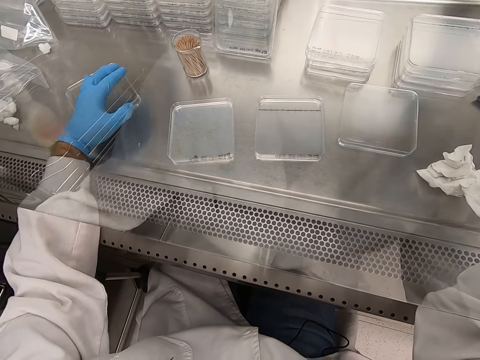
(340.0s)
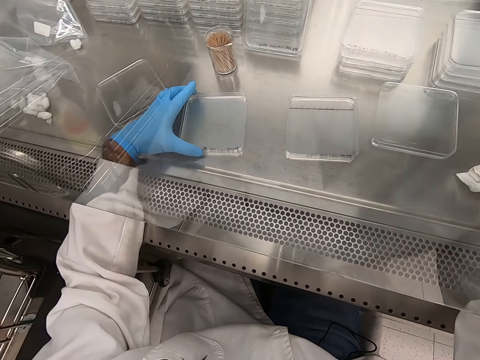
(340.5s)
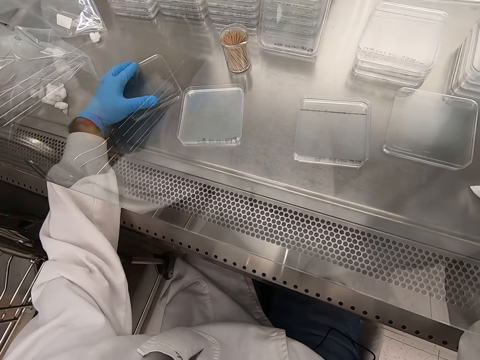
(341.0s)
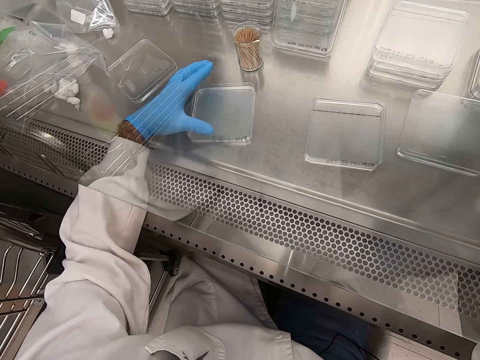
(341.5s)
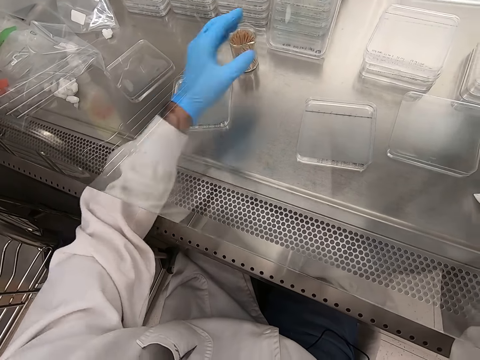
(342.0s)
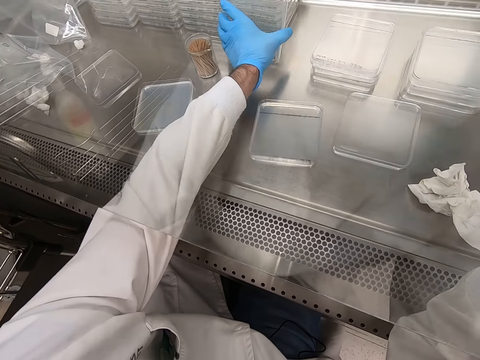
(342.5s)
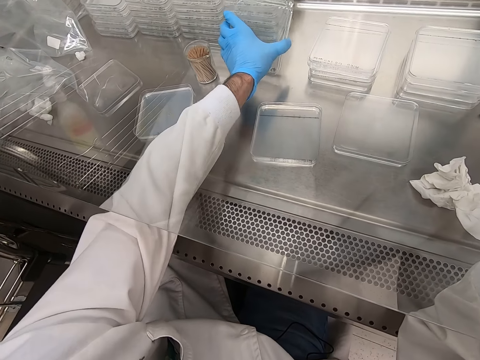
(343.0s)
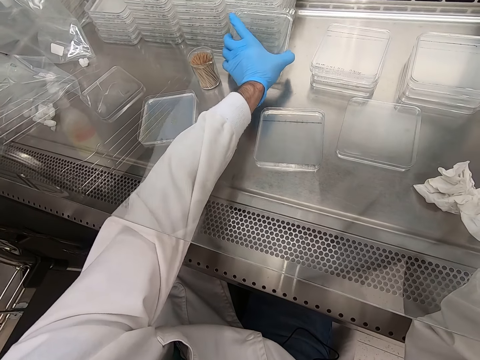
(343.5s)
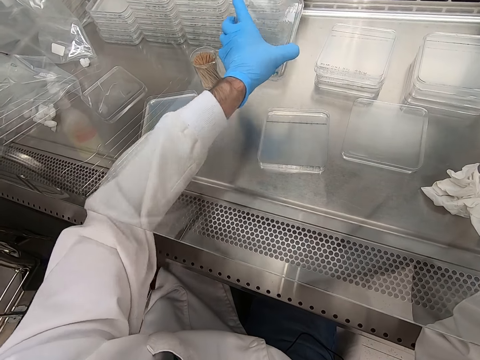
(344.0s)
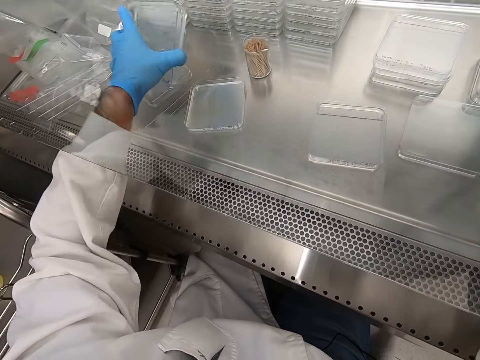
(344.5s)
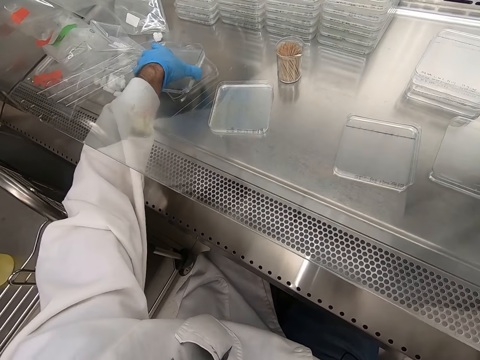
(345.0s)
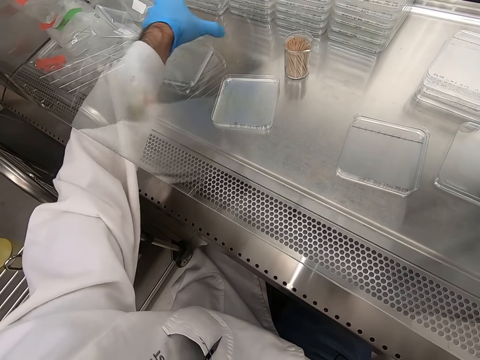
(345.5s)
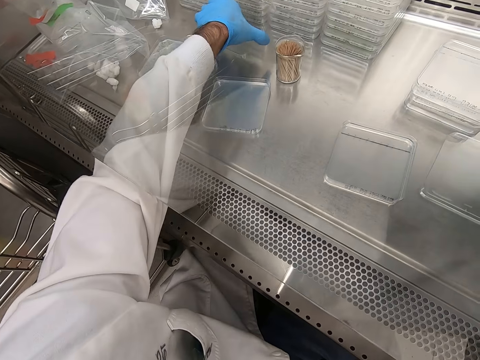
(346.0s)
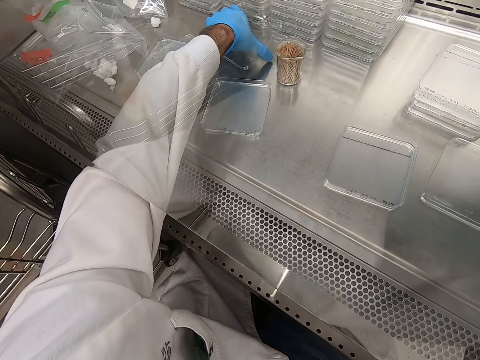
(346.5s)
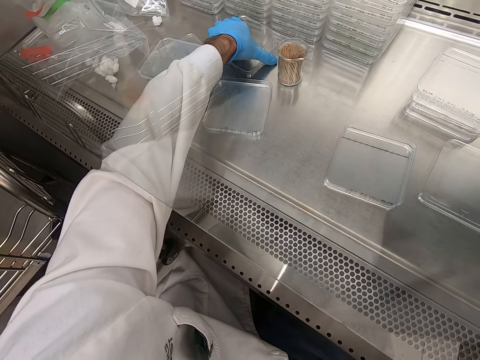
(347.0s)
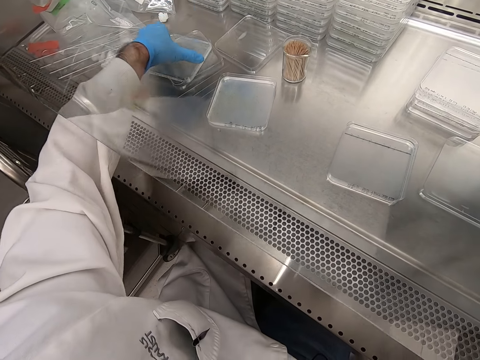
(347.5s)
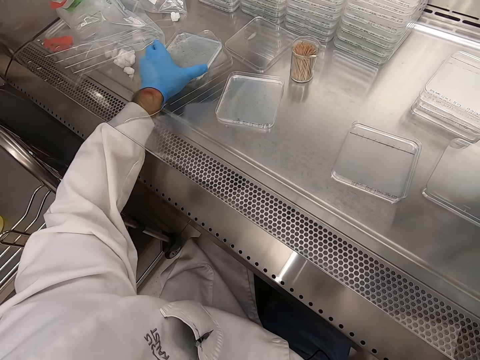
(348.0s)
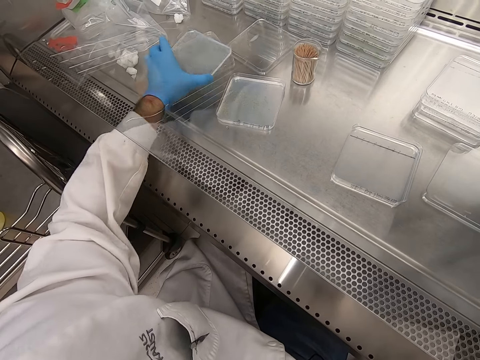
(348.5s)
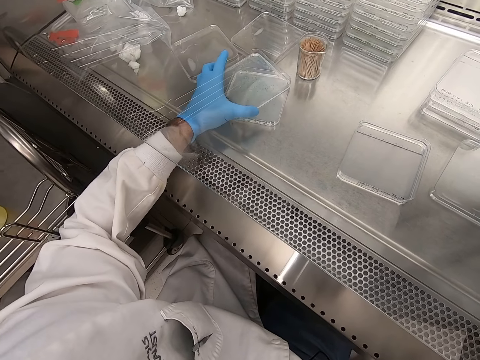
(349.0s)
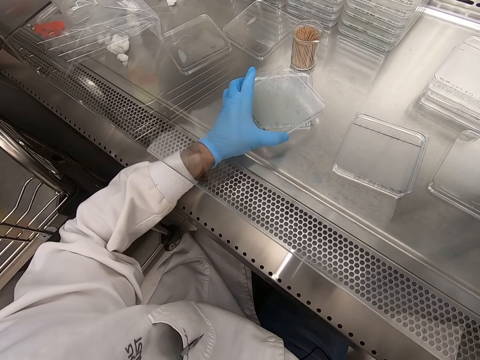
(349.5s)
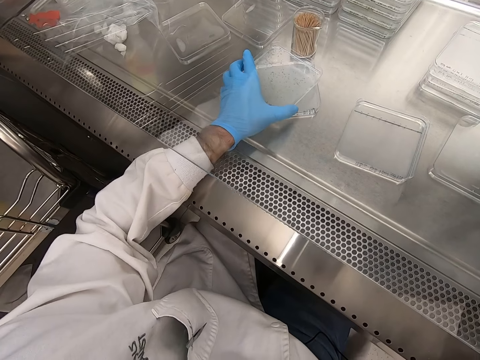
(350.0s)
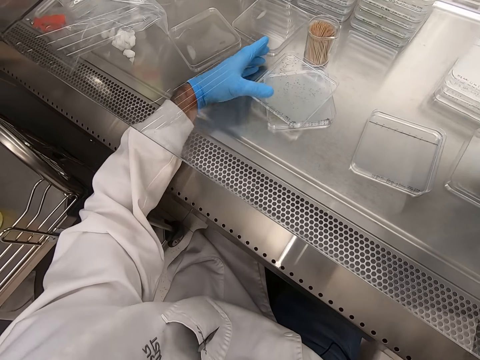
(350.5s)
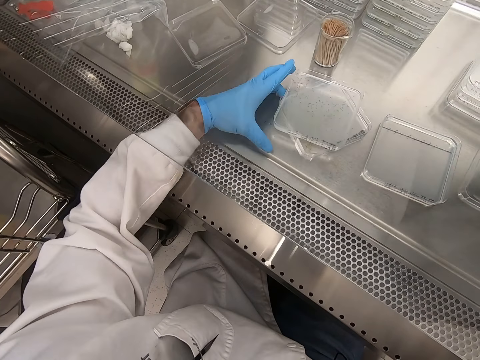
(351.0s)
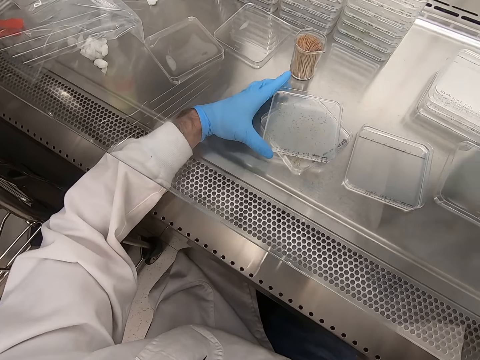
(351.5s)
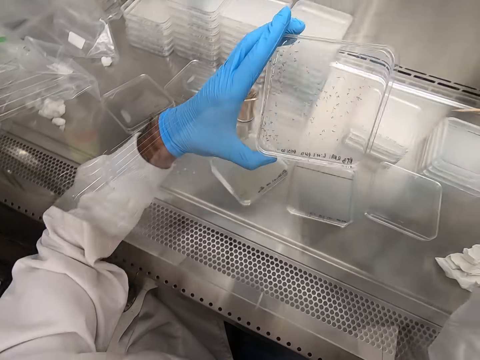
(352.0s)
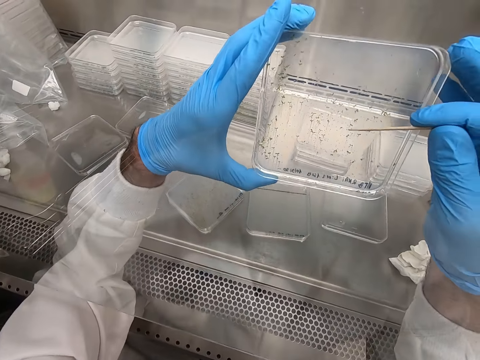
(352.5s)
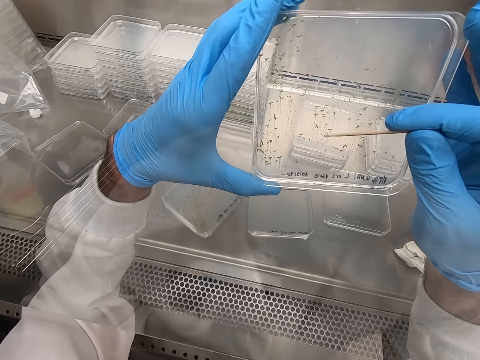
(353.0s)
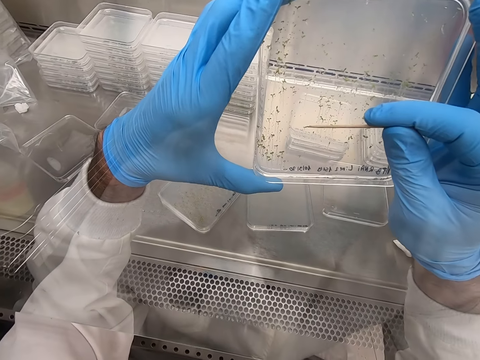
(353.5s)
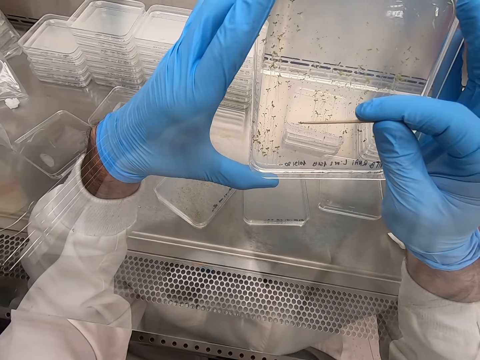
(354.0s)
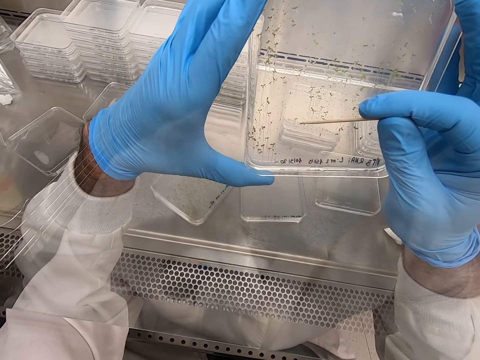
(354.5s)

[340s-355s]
The camera wearer moves an acrylic sheet on the table. They pick the acrylic sheet. They put the acrylic sheets together. They pick particles on the acrylic sheet.

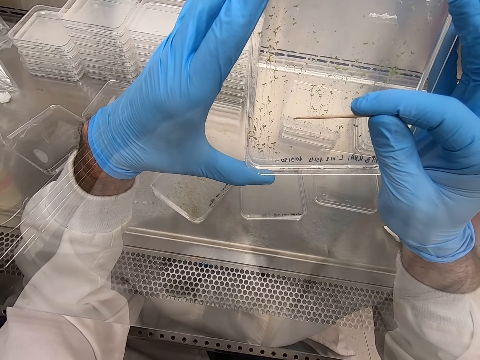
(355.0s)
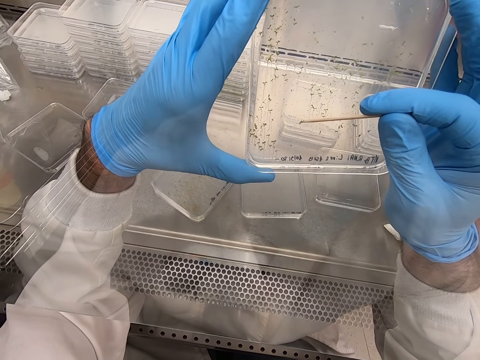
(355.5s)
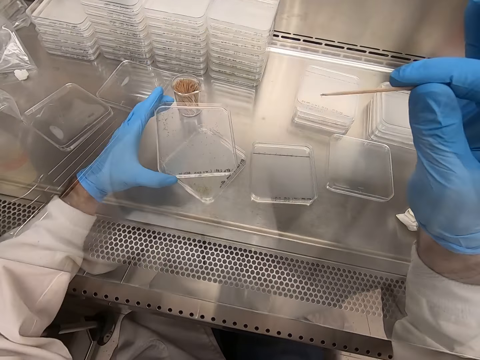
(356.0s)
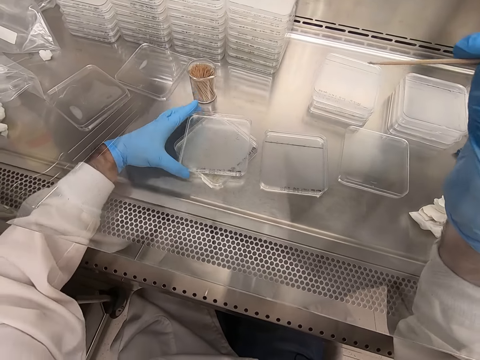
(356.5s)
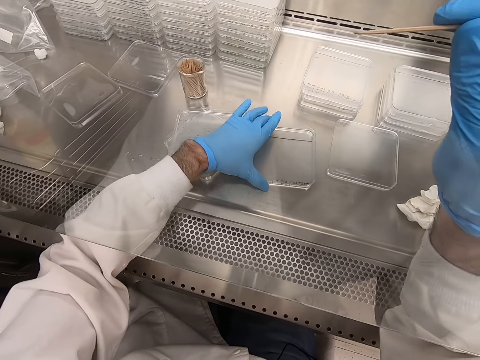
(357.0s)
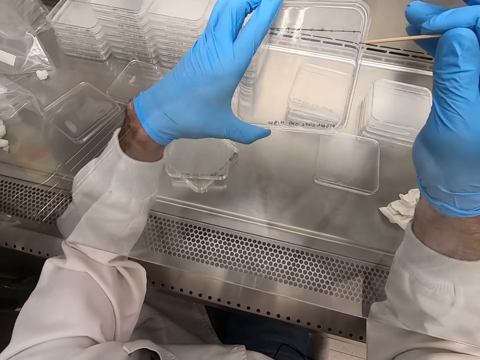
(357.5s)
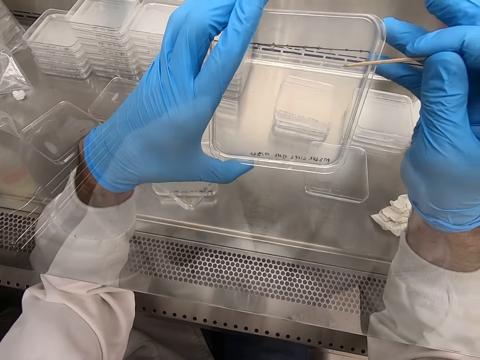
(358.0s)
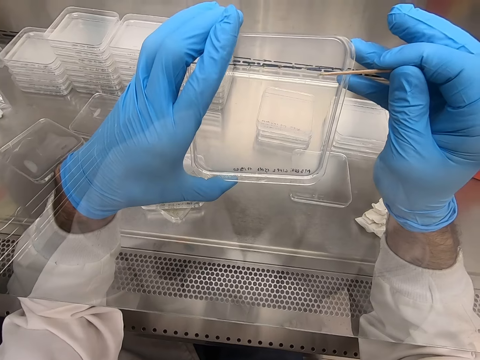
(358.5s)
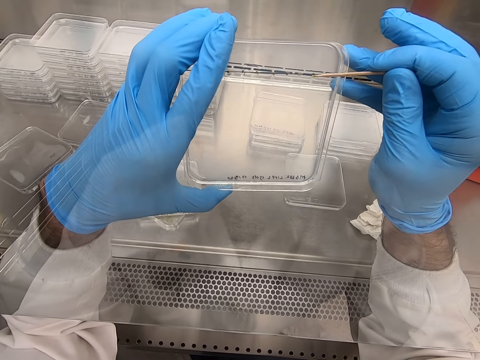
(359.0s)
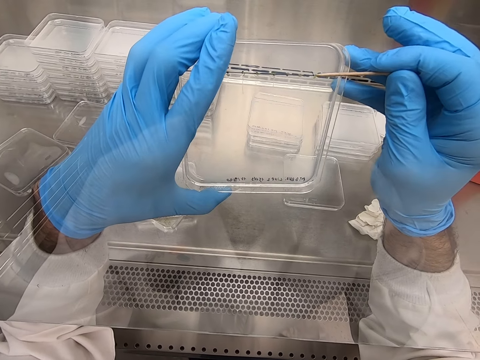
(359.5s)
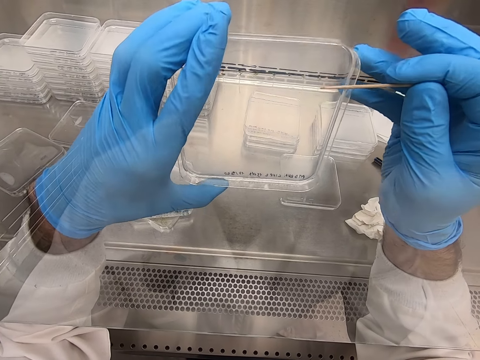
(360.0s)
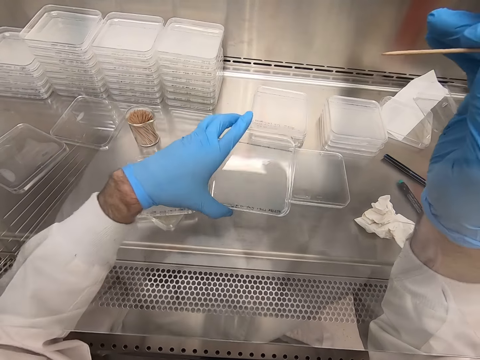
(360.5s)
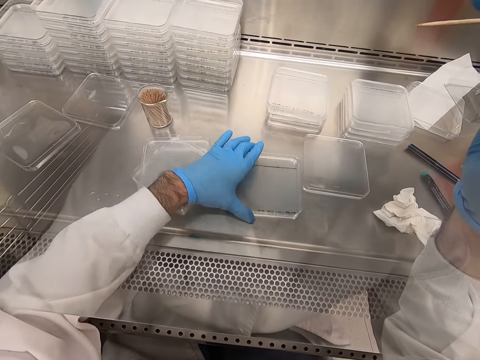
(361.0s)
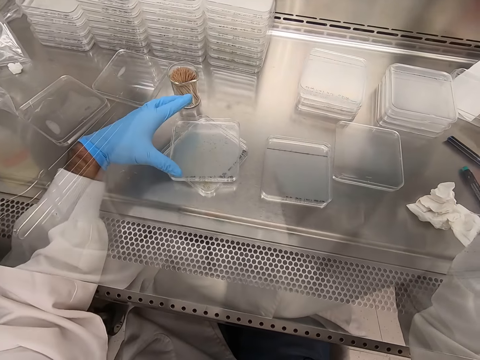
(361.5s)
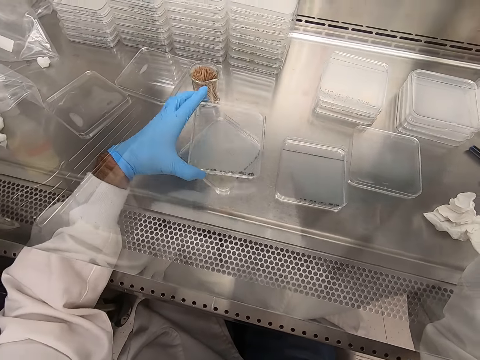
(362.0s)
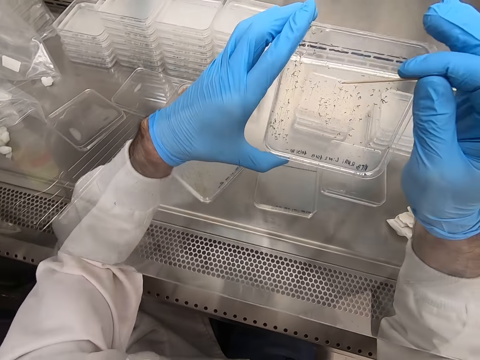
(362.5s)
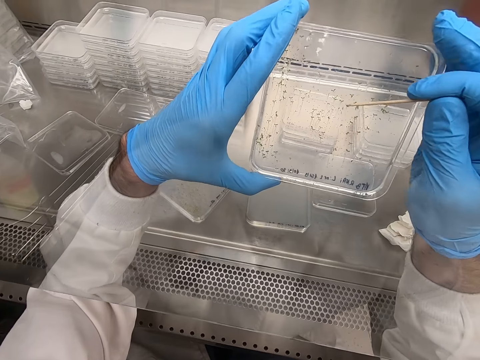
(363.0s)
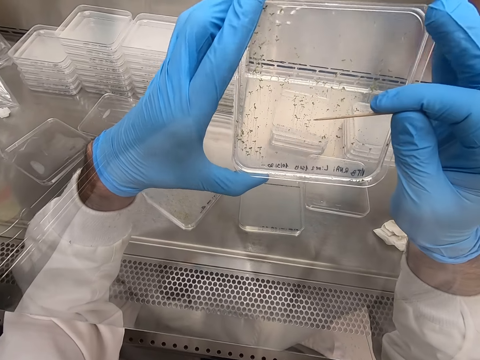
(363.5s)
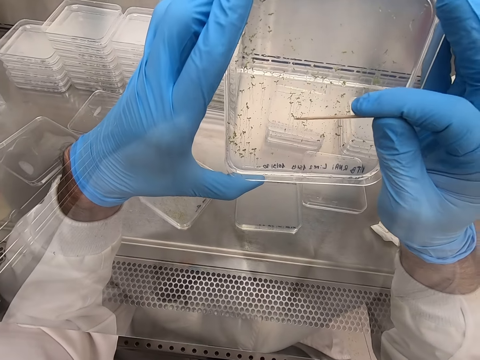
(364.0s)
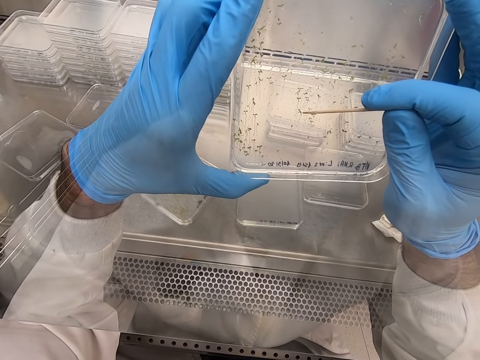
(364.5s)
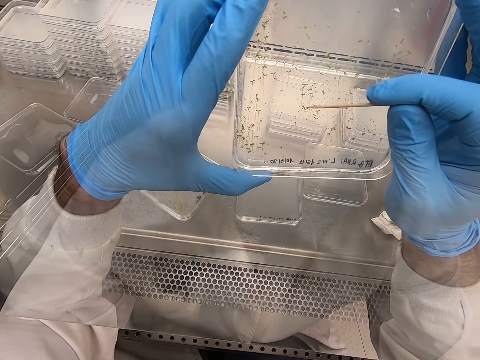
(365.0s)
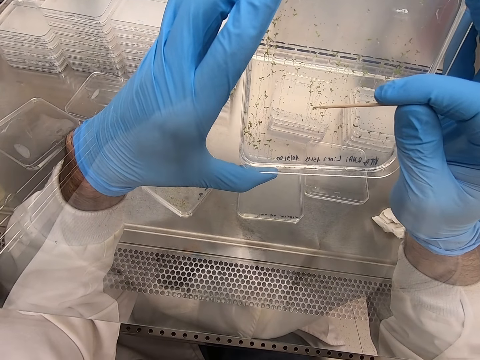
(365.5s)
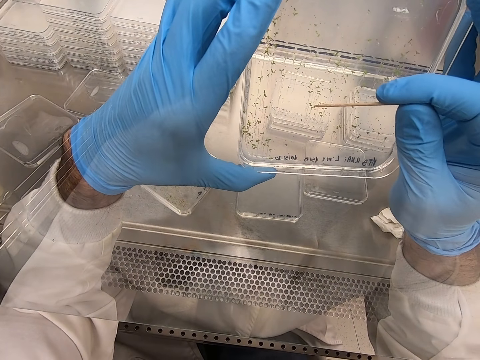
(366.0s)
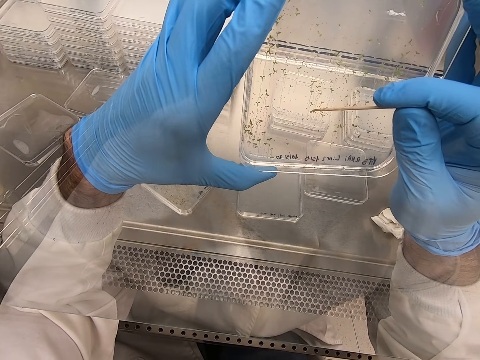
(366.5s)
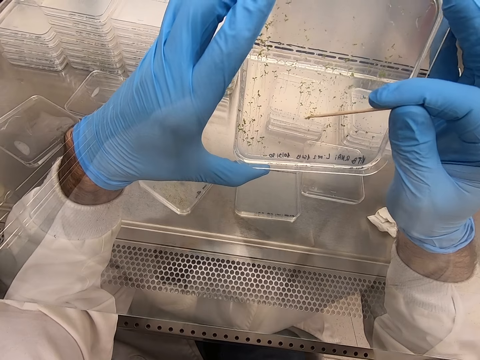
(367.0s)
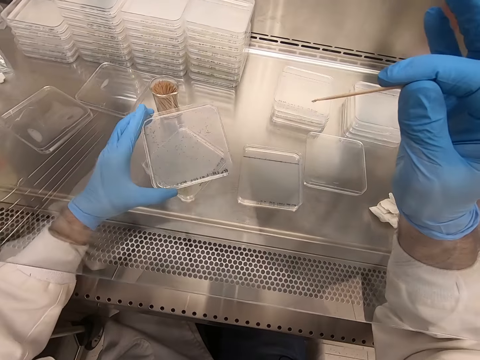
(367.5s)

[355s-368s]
The camera wearer places an acrylic sheet on the table. They pick the acrylic sheet. They pick particles from the acrylic sheet. They place the acrylic sheet on the table. They pick the acrylic sheet. They pick particles from the acrylic sheet.
